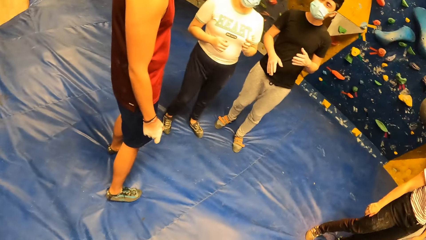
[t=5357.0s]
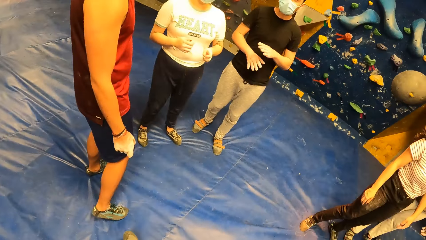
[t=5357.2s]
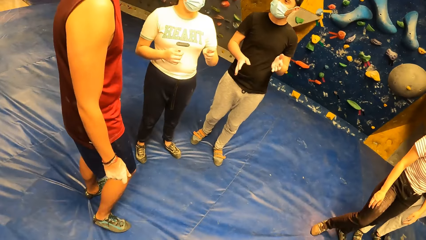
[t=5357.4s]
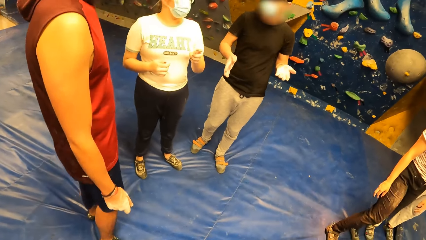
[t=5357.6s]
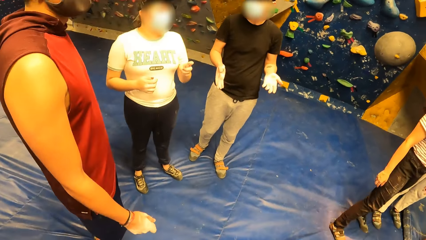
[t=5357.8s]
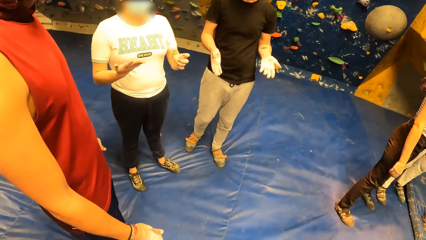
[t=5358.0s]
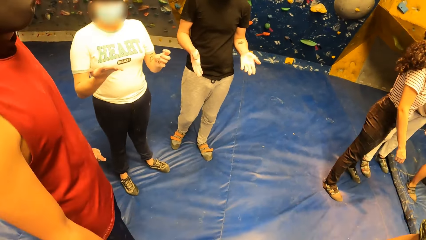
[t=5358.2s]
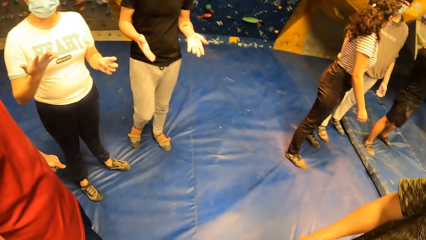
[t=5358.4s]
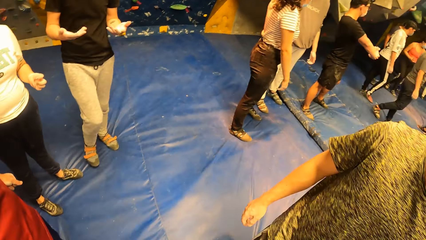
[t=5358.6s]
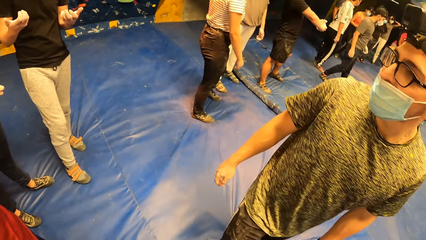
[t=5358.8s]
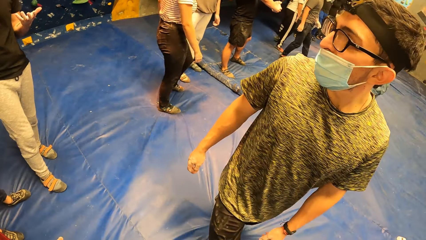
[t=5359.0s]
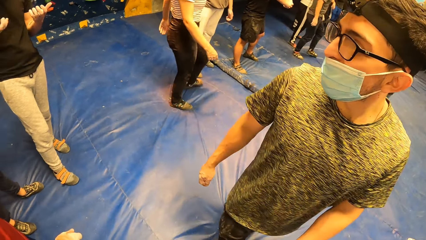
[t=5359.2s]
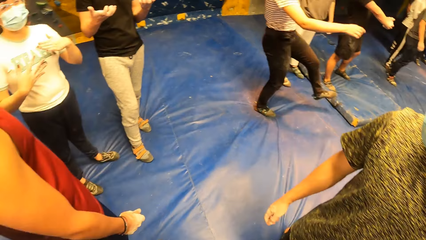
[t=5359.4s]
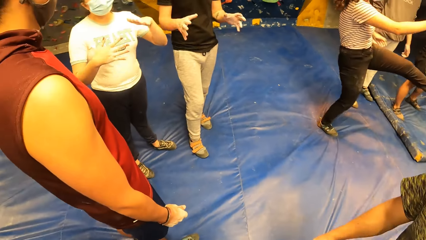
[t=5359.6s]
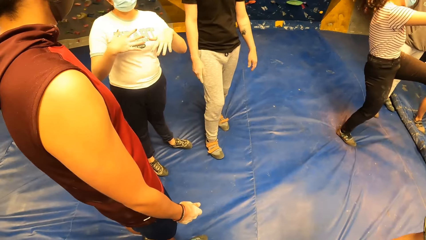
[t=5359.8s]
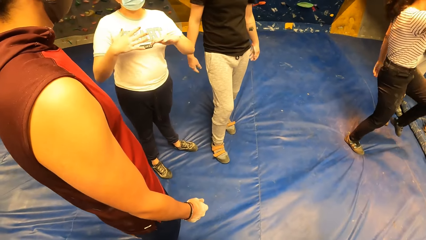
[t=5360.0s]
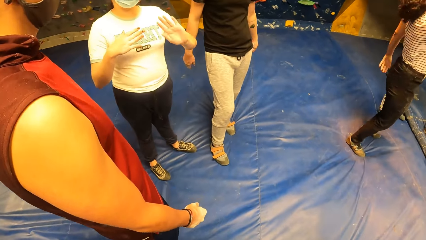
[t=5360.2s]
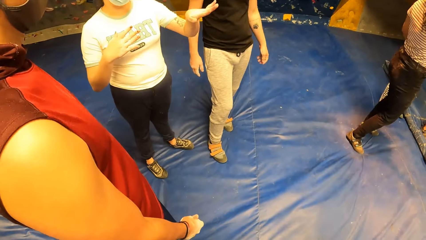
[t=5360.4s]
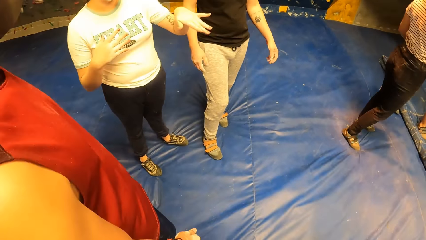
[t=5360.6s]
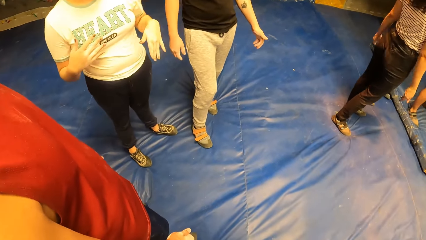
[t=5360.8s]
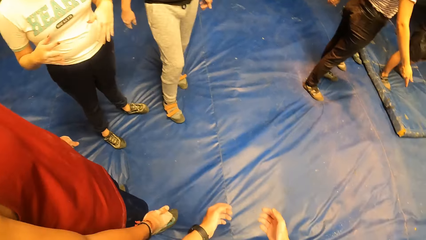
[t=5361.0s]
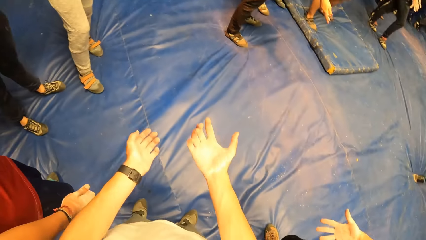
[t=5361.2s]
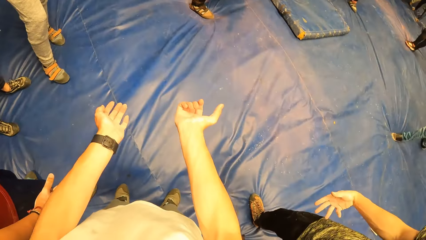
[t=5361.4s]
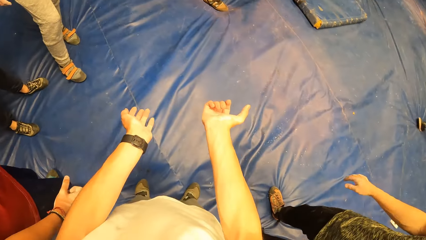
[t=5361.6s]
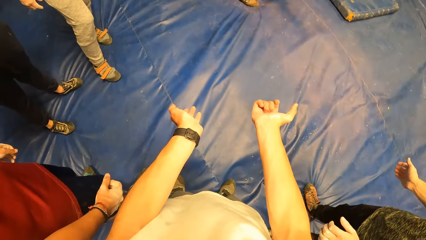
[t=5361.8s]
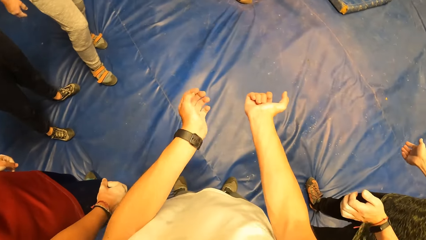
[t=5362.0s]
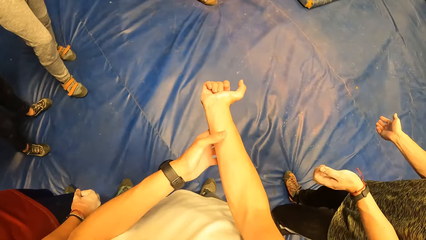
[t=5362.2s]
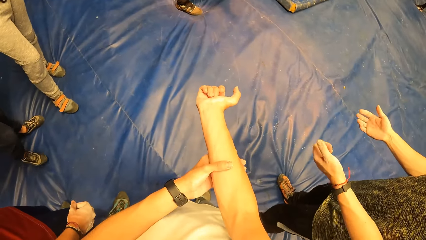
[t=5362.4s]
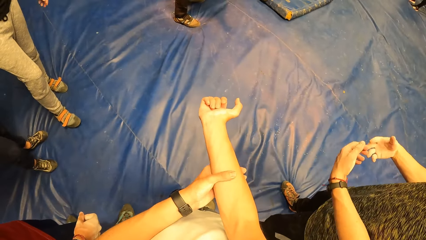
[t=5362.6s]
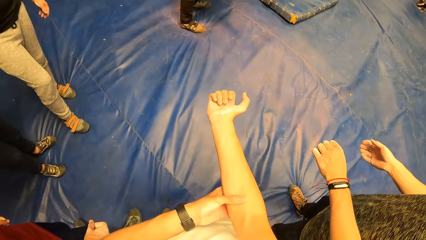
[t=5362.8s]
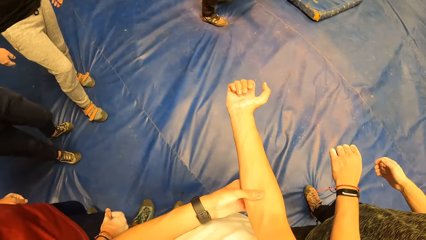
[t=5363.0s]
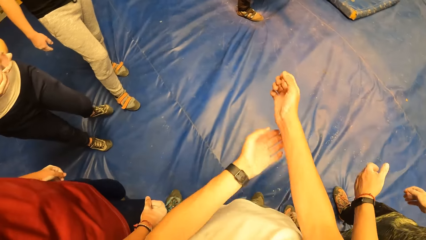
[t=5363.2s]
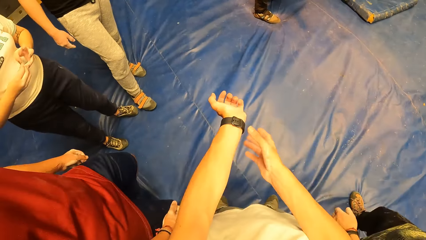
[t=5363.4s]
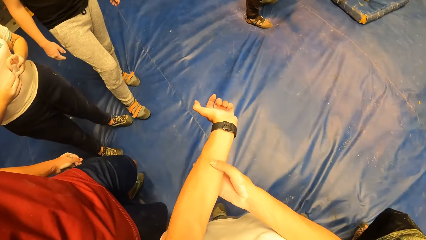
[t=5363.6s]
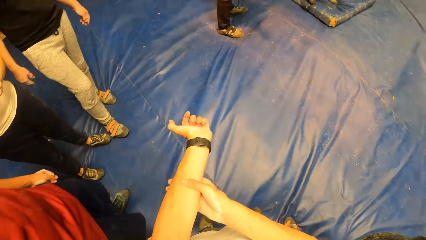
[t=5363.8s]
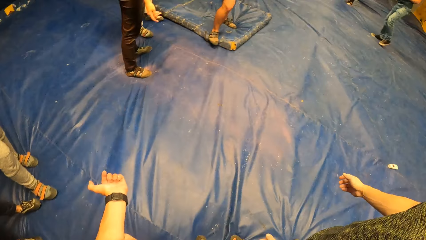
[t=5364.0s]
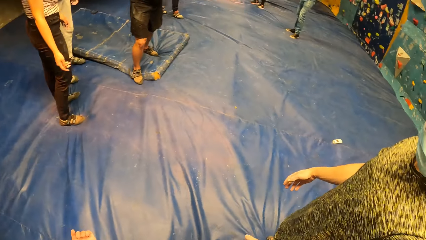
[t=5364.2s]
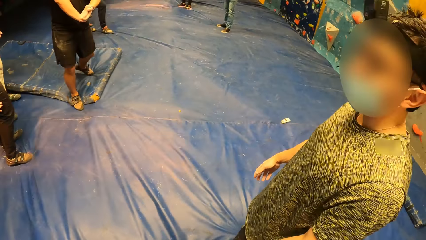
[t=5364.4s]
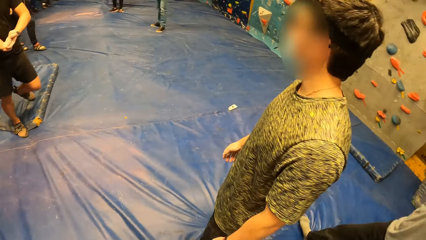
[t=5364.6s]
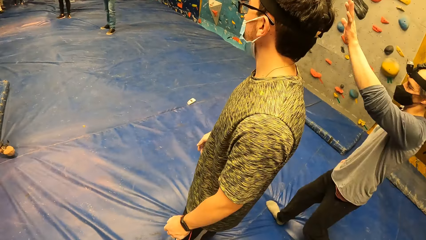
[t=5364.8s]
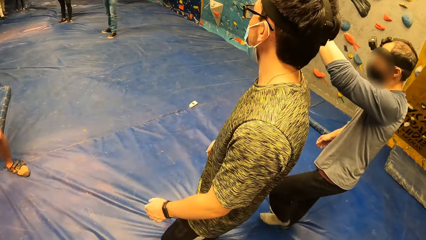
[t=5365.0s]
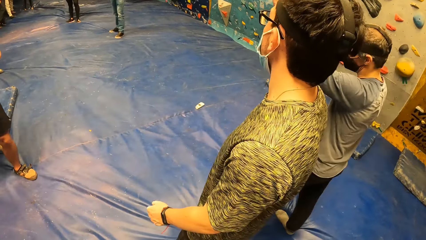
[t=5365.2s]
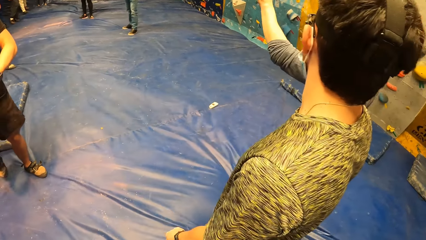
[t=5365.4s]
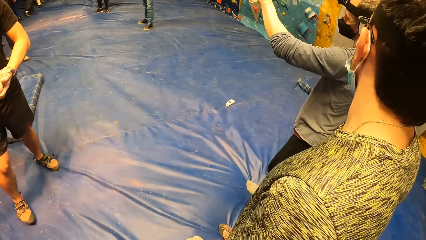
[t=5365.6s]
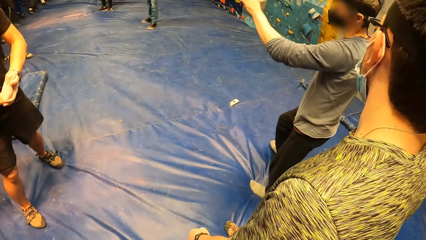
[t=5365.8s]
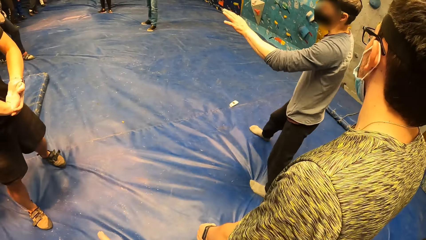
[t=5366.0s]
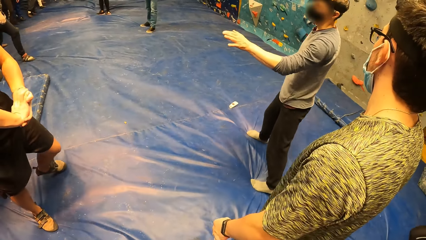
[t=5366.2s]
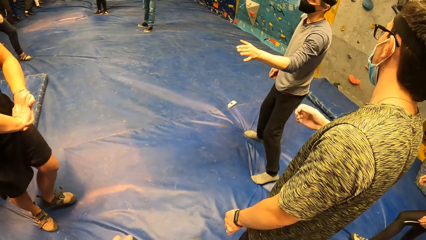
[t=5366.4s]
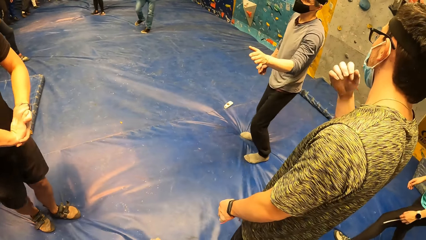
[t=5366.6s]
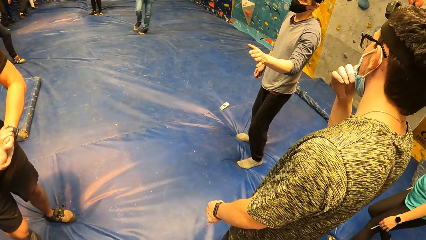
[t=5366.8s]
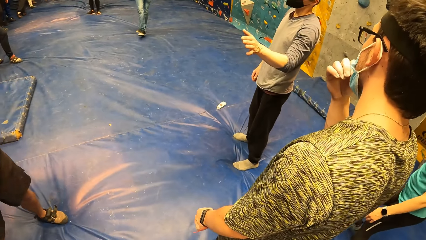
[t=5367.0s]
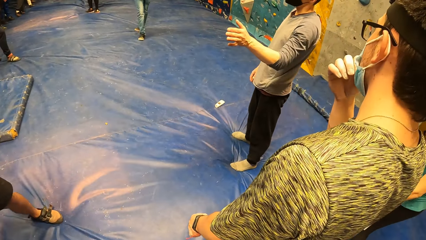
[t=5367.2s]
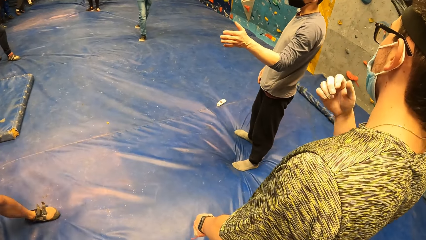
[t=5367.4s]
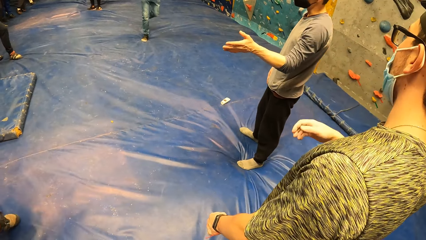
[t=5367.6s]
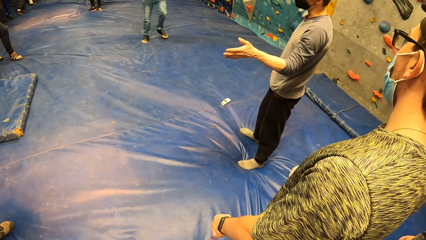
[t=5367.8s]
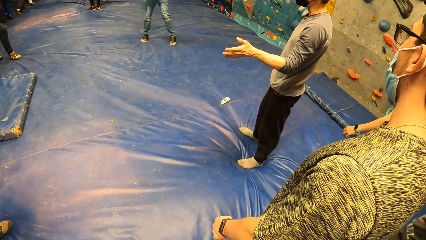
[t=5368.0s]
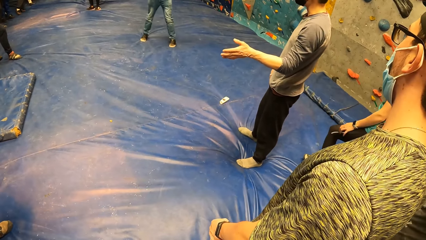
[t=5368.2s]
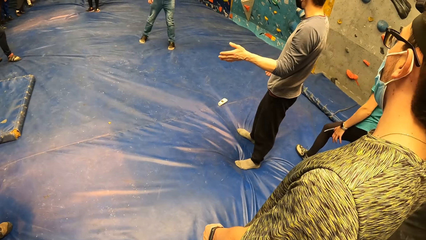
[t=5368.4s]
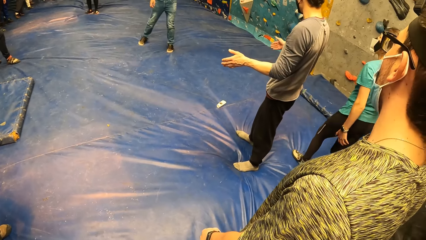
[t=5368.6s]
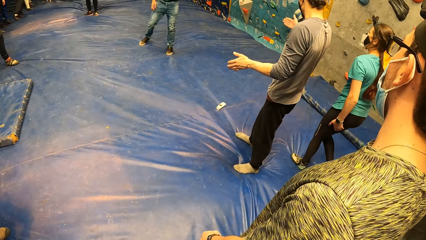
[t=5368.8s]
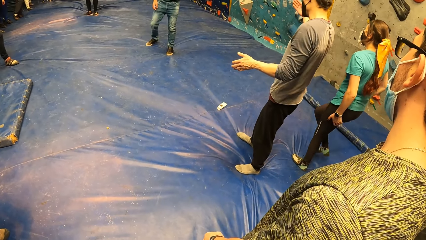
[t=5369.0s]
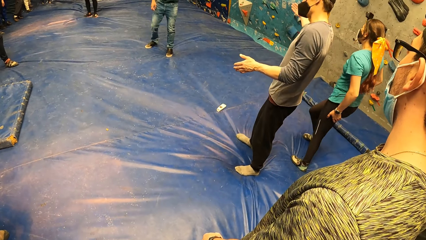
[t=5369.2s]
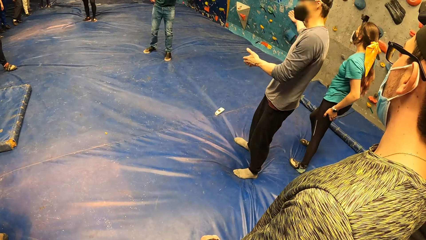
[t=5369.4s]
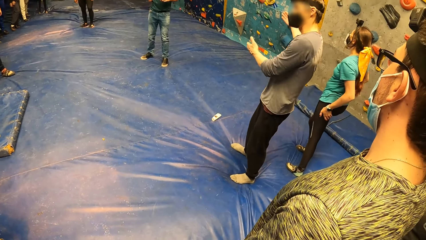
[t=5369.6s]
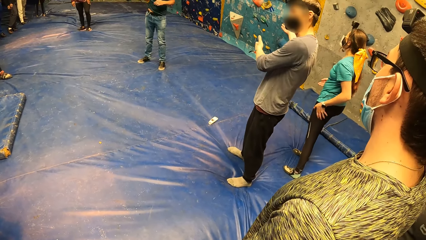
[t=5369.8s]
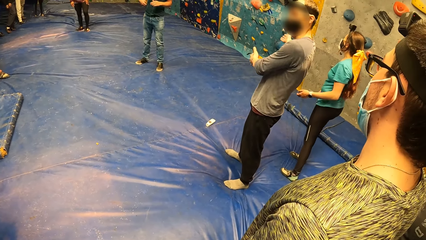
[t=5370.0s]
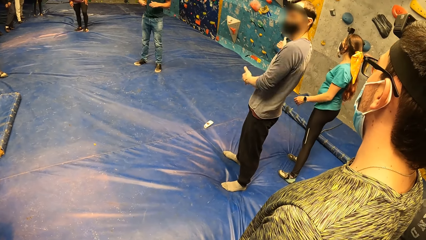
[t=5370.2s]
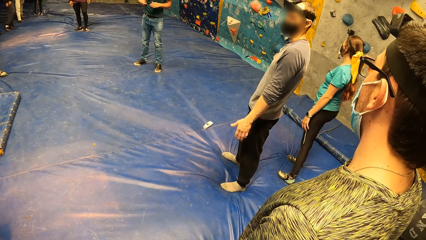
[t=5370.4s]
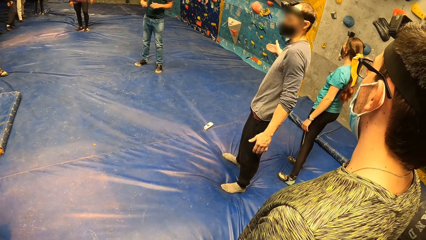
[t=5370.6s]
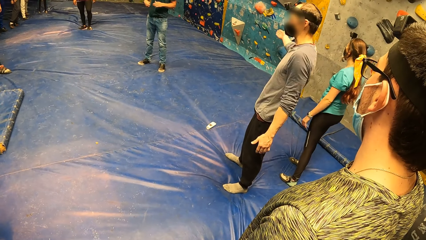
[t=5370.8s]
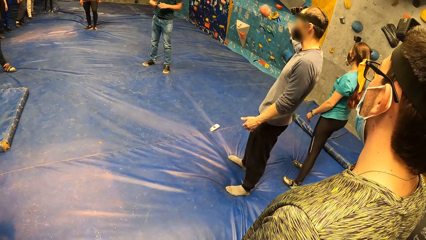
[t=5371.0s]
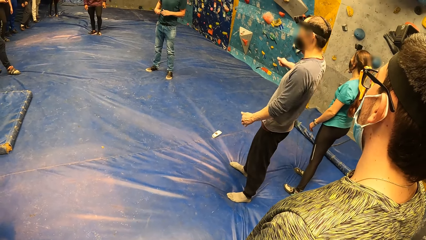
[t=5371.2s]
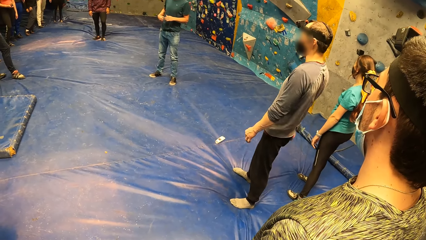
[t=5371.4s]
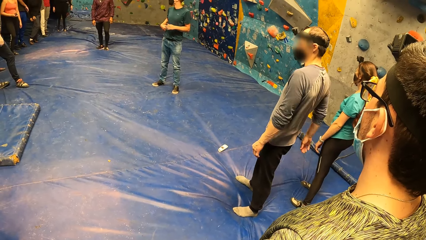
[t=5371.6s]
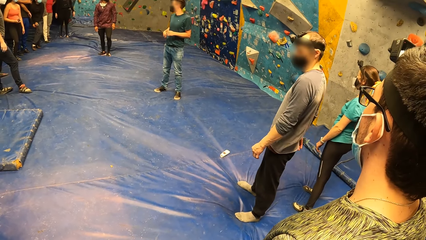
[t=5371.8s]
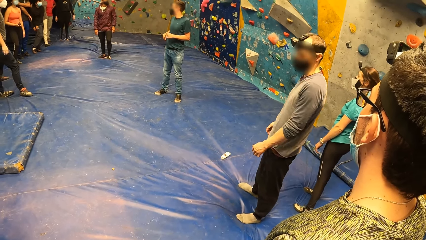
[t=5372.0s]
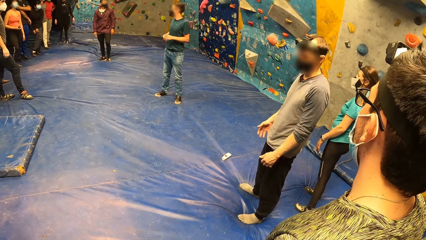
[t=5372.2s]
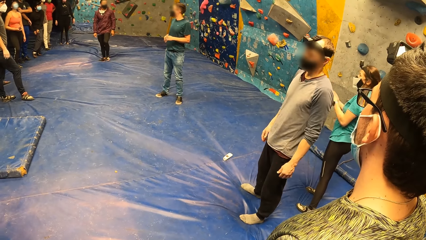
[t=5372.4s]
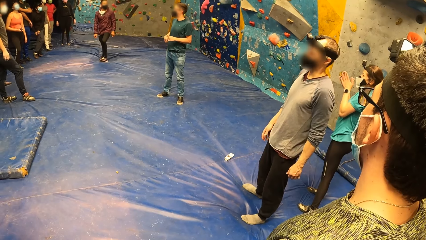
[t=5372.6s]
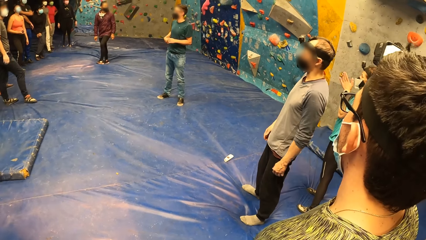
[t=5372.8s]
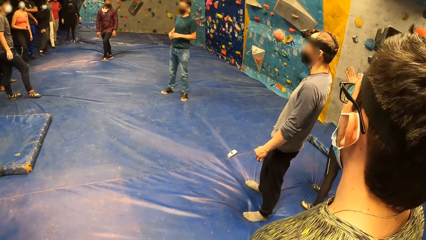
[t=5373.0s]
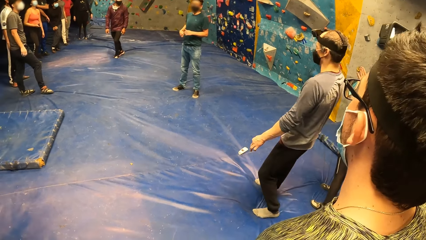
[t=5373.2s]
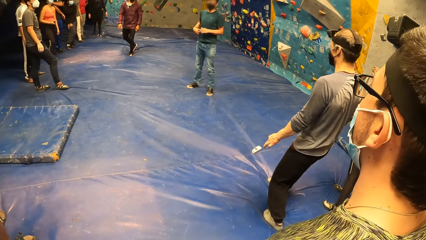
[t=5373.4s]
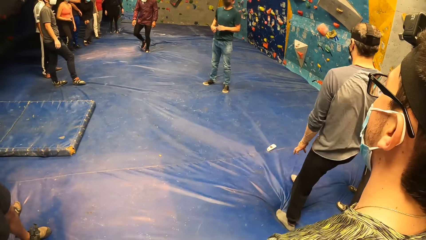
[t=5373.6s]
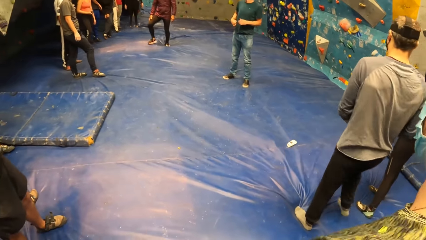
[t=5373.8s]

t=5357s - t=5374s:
The camera wearer talks to three people. He inspects both his arms. He looks at his hand. He touches his right hand with his left hand. He touches his left hand with his right hand. A man instructs the camera wearer and a group of people in the gym. A person talks to several people. Another man adjusts the nose mask on his face with his right hand.
